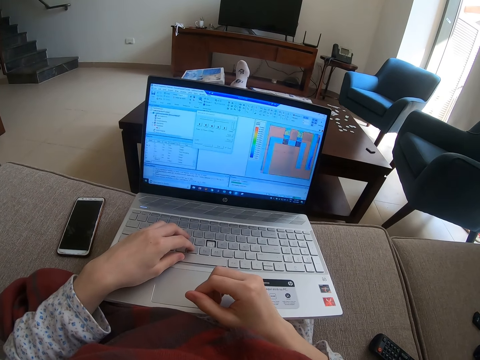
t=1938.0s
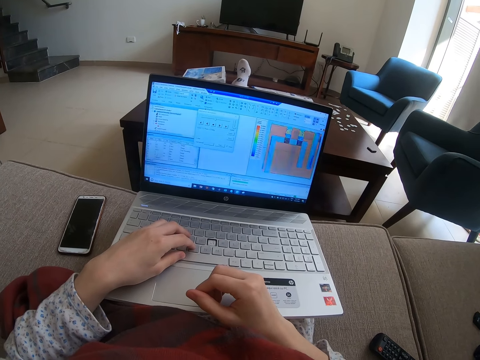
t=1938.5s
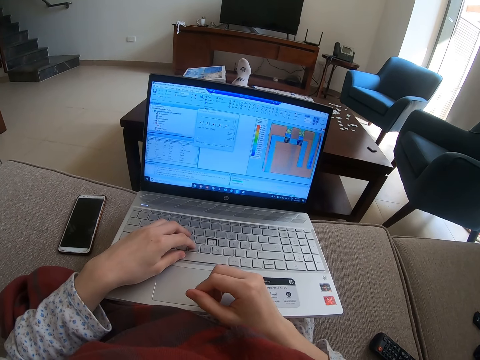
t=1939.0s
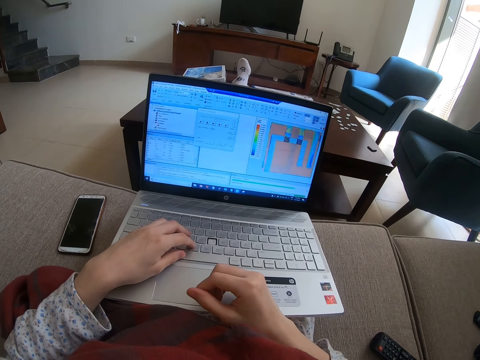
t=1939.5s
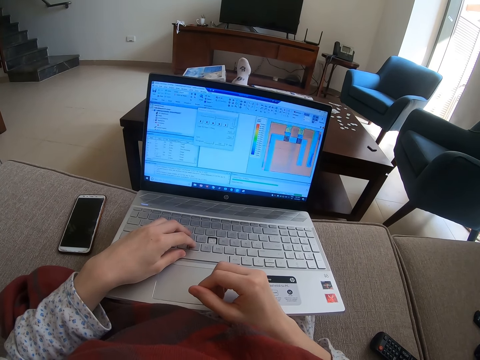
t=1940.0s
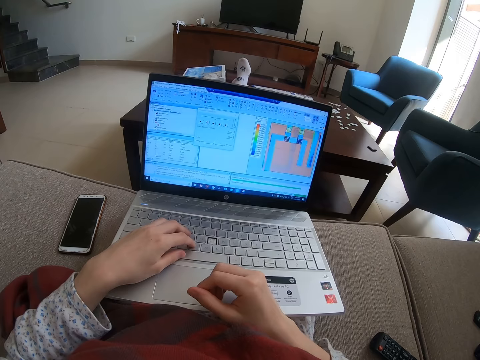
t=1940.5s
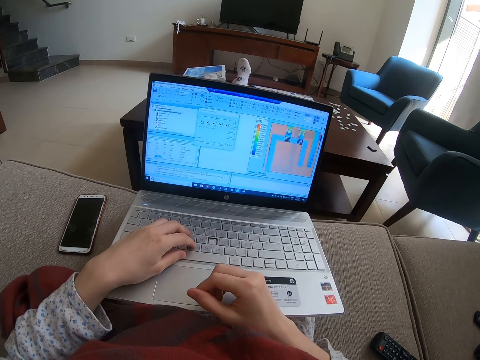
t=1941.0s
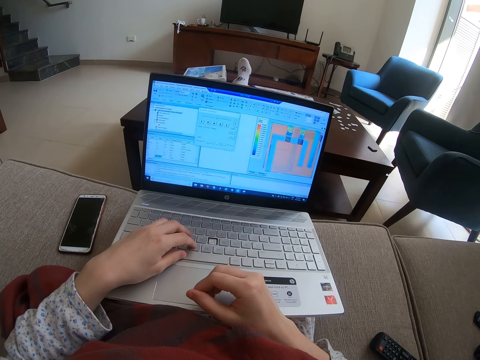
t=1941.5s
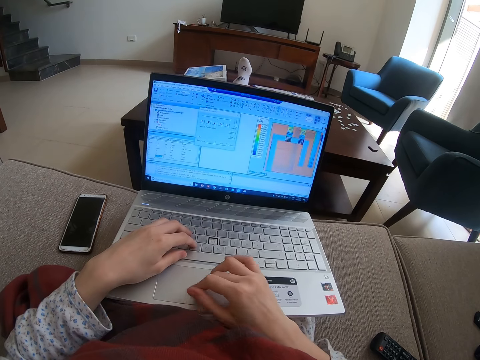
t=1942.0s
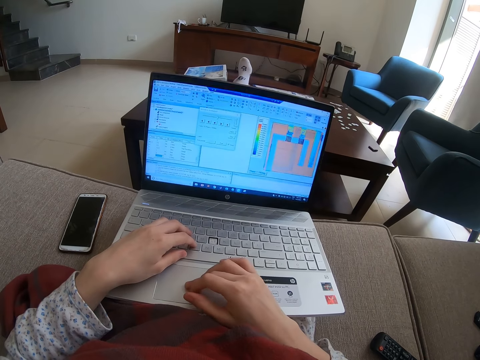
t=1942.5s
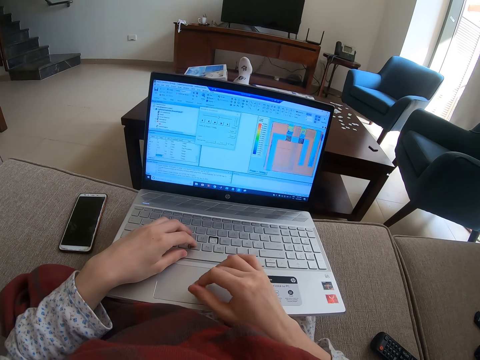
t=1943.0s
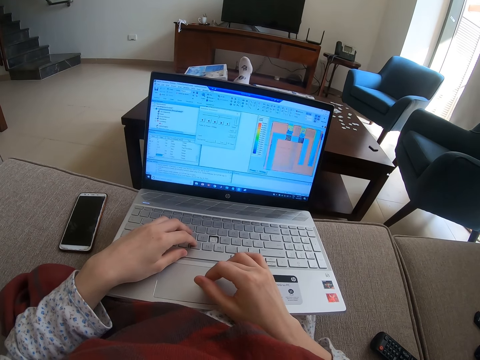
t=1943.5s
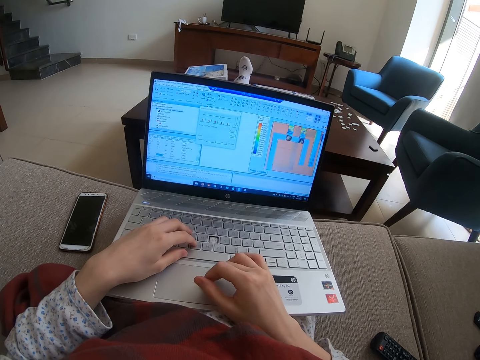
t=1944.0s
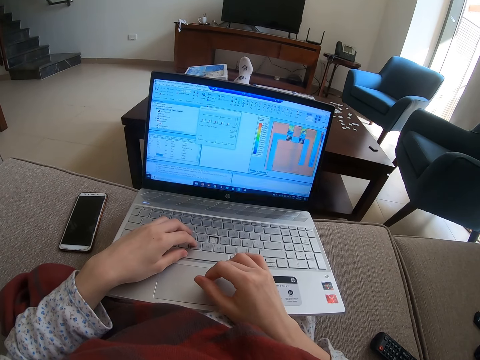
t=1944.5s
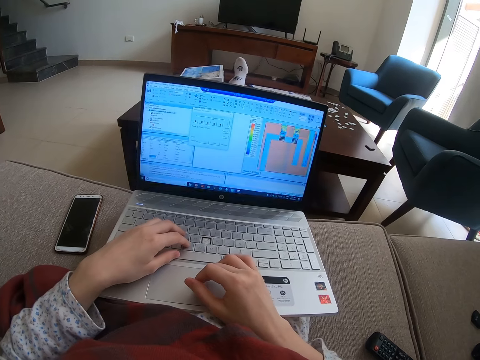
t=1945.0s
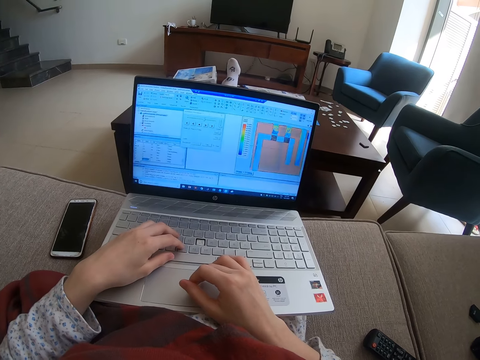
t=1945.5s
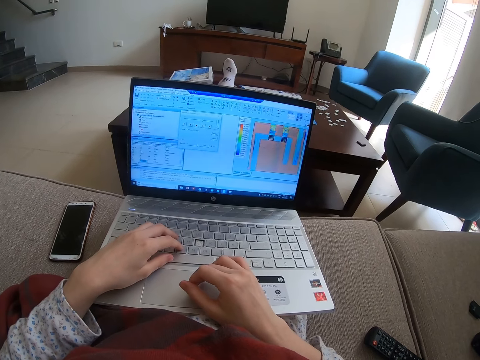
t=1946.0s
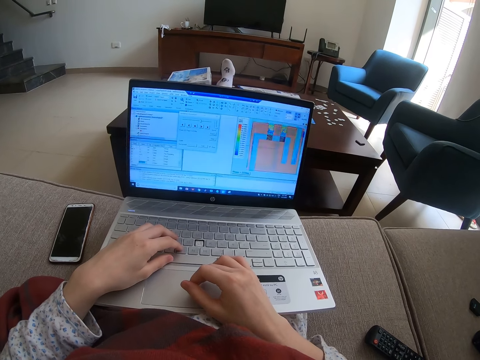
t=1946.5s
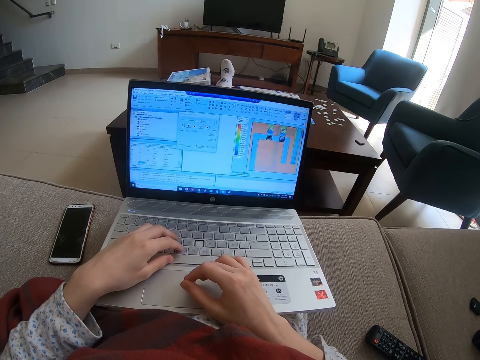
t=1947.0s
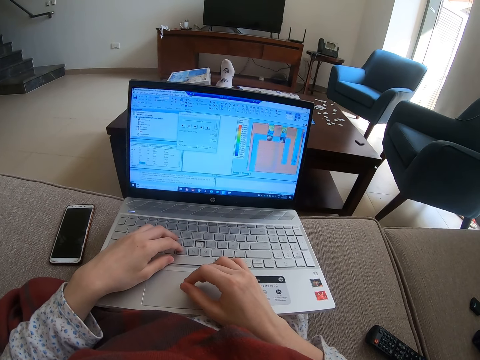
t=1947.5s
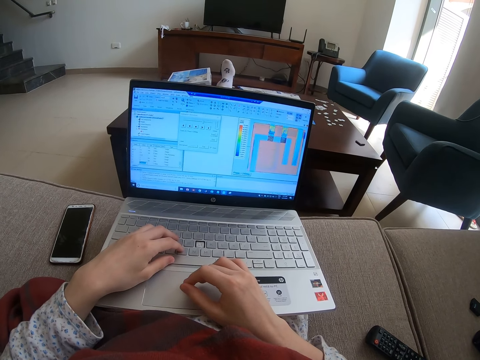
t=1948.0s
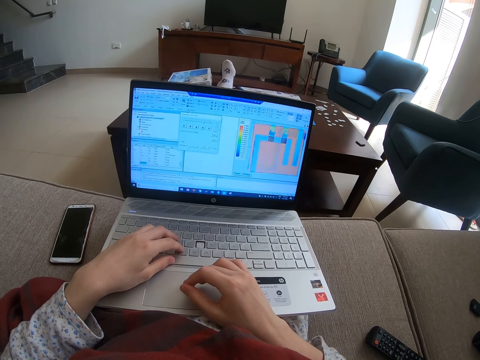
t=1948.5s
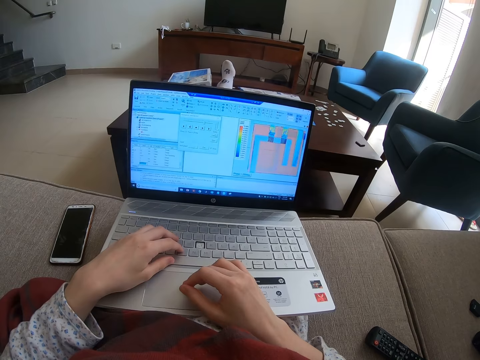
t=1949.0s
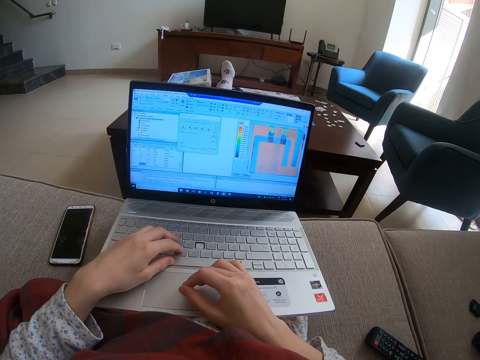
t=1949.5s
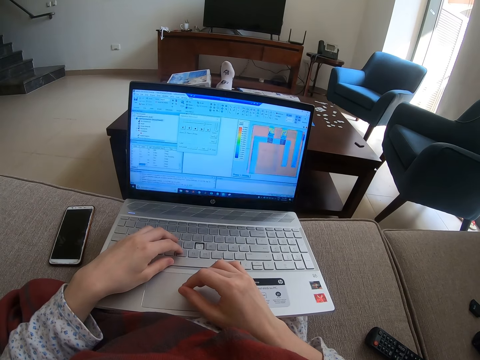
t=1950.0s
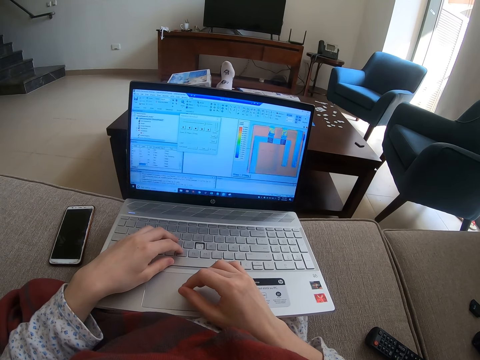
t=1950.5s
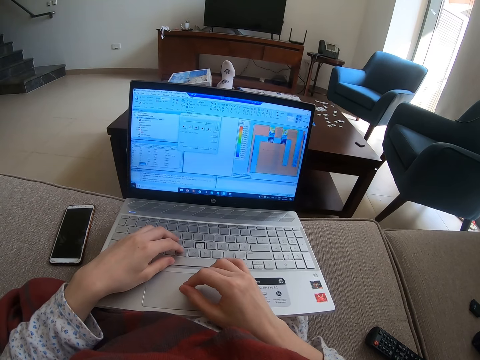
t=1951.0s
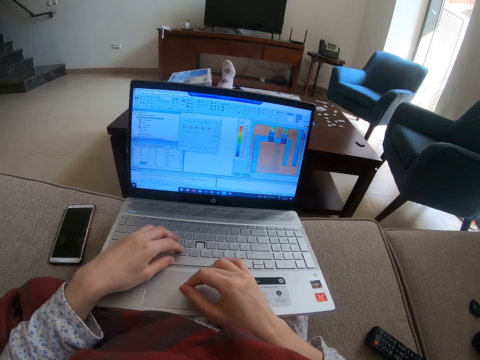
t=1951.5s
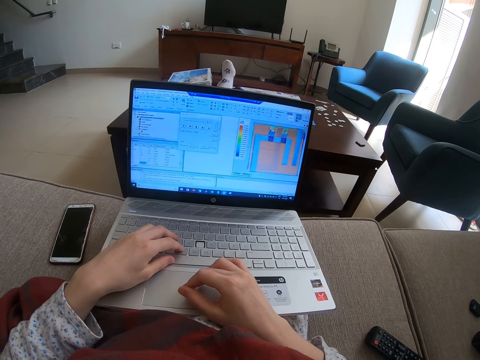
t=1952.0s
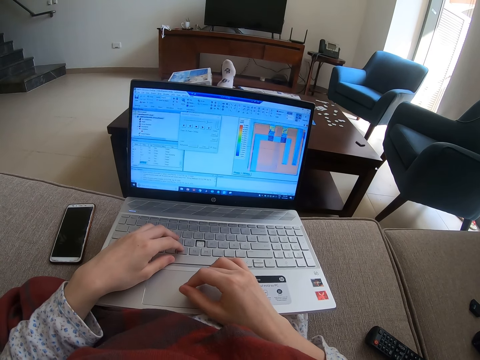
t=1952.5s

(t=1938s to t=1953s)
The camera wearer uses a laptop. They look at the laptop.

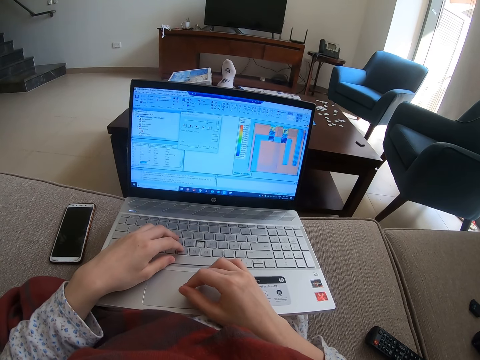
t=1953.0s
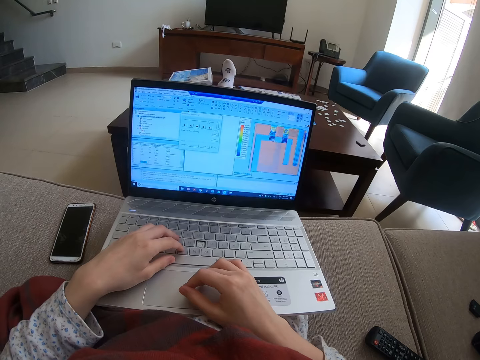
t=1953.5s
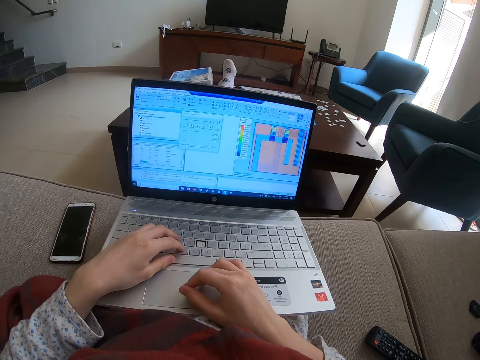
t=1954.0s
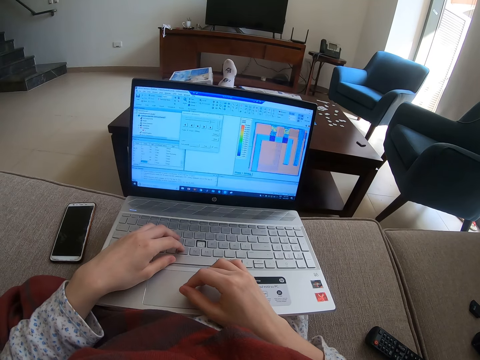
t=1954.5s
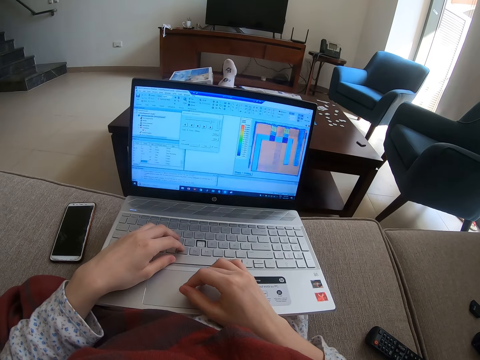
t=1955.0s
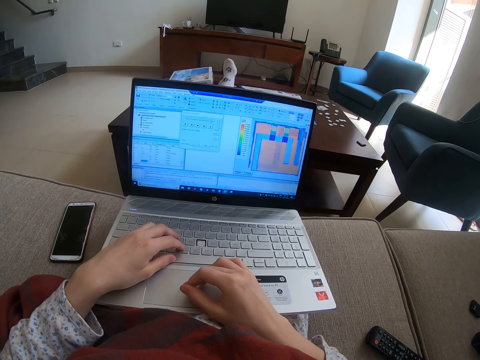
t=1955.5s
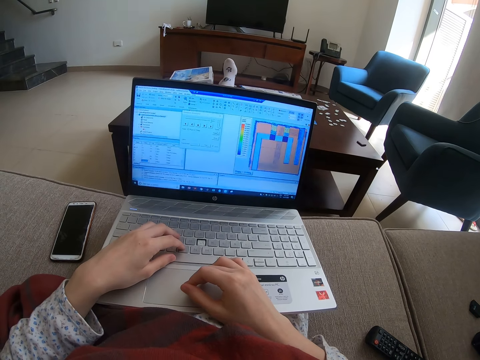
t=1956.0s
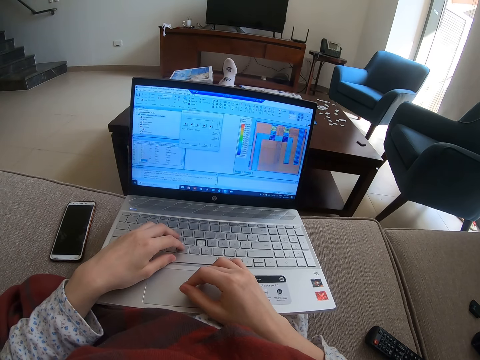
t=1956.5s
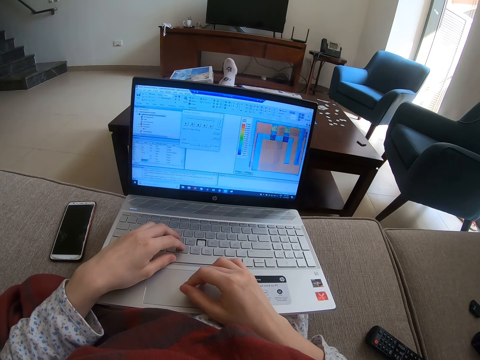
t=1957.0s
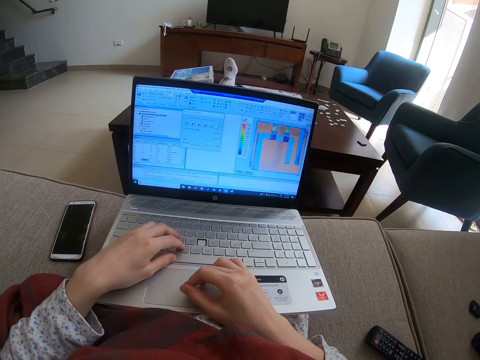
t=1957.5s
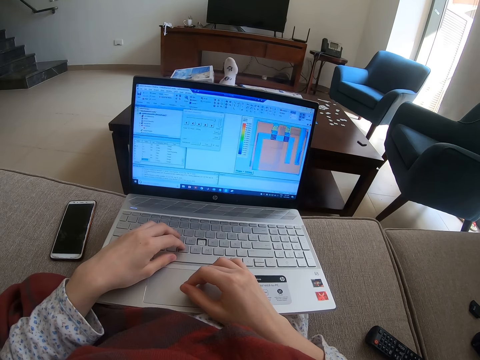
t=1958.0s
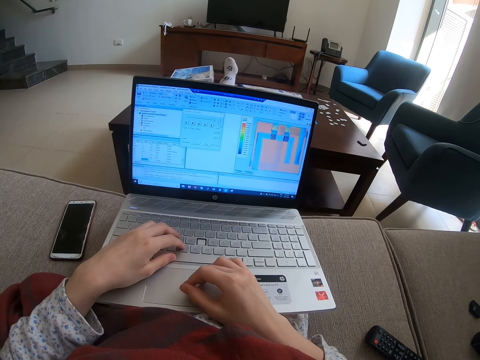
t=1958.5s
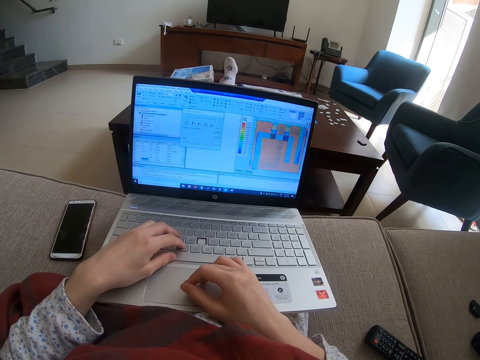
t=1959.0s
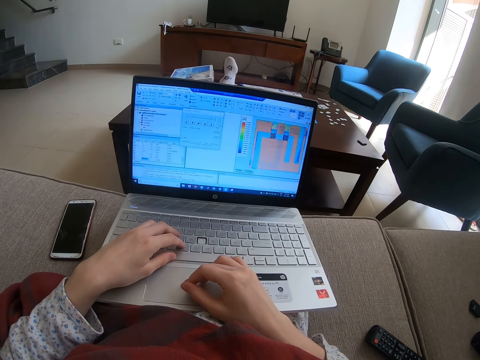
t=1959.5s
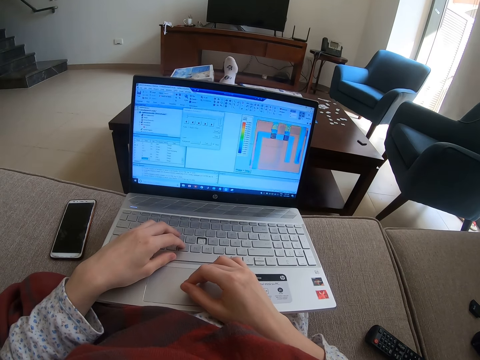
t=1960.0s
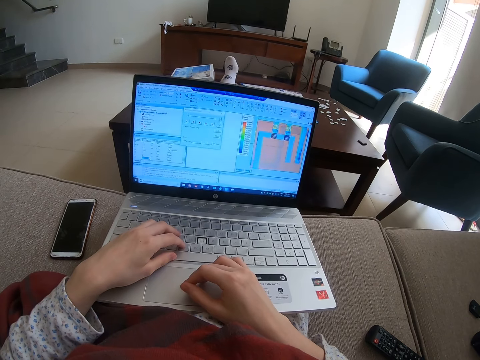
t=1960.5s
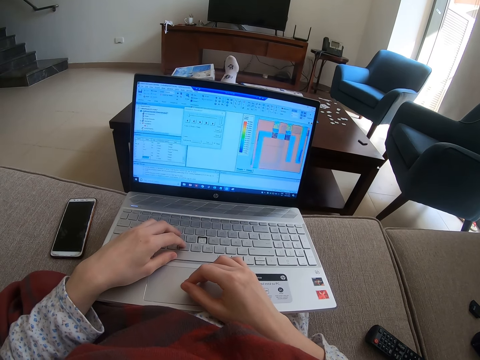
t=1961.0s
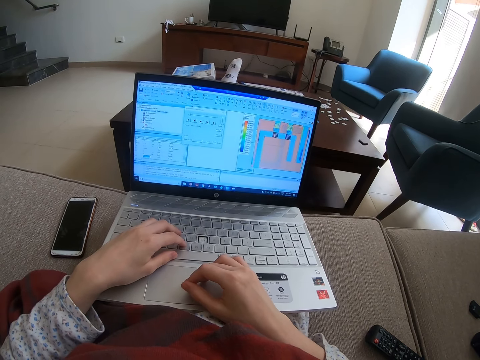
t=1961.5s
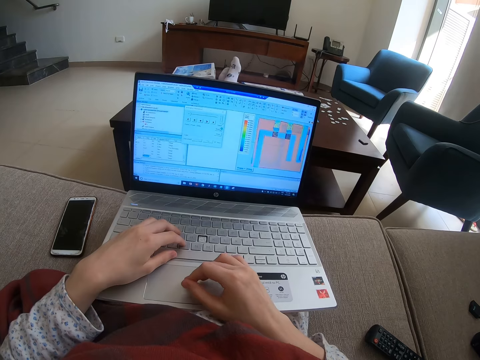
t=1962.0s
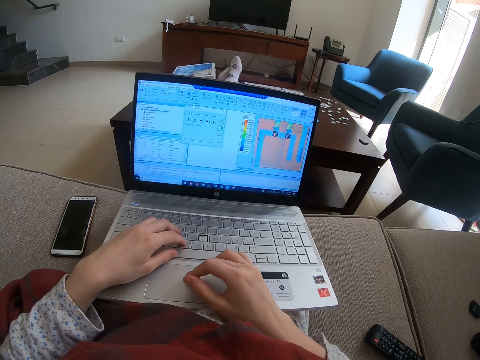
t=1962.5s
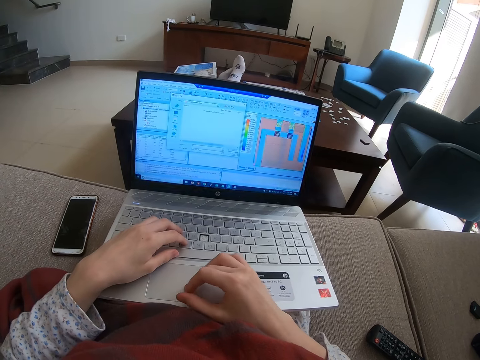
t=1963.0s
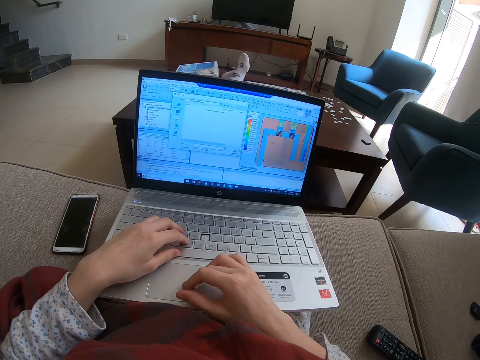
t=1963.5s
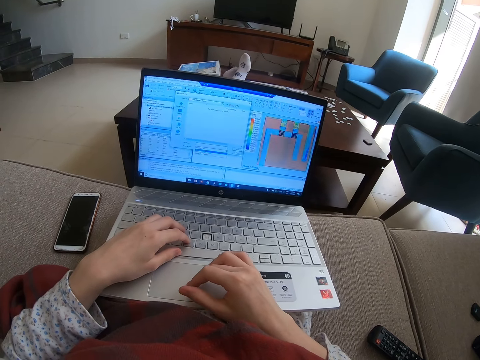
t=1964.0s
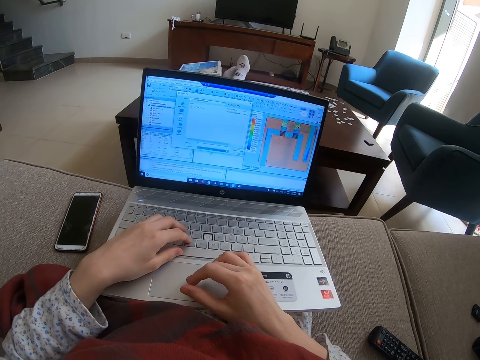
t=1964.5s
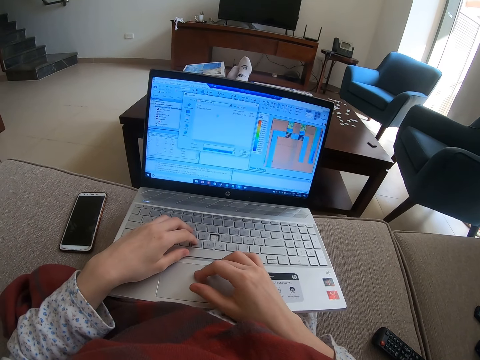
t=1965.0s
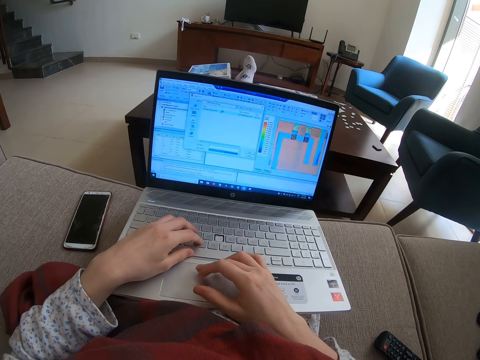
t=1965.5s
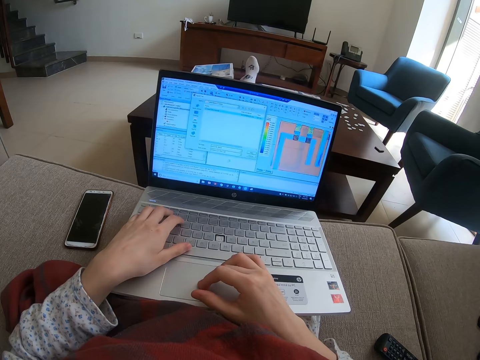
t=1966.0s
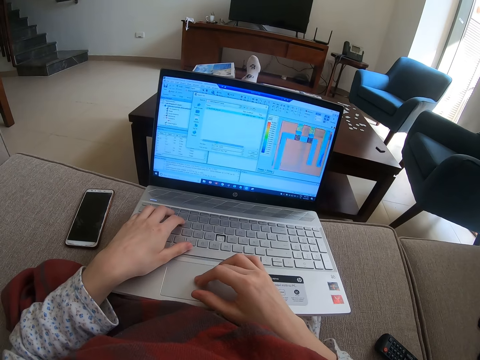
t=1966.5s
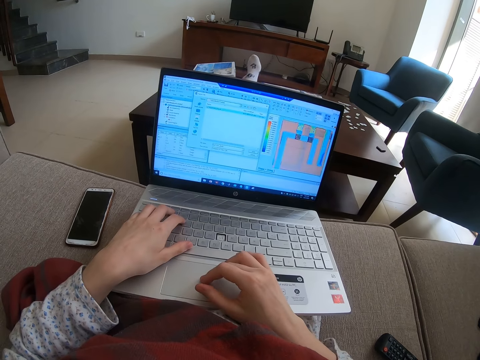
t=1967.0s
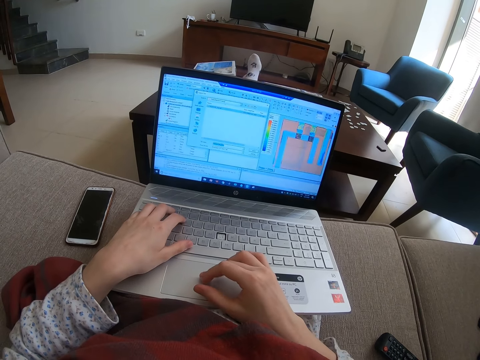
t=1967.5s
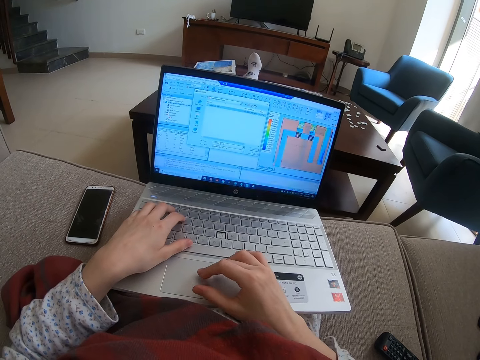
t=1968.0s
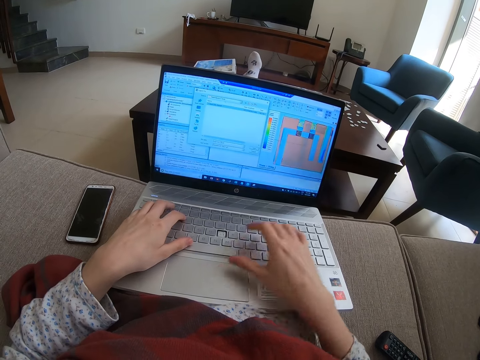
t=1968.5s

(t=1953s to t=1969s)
The camera wearer uses a laptop.
